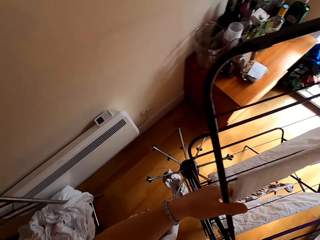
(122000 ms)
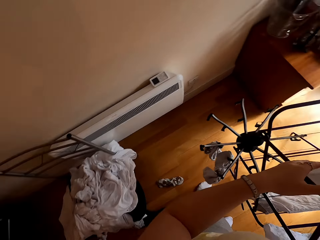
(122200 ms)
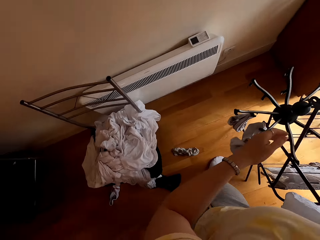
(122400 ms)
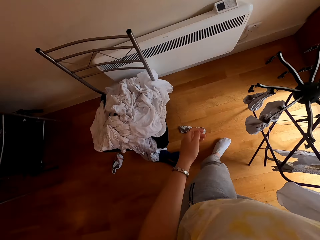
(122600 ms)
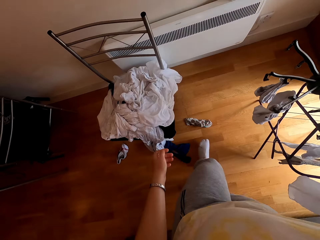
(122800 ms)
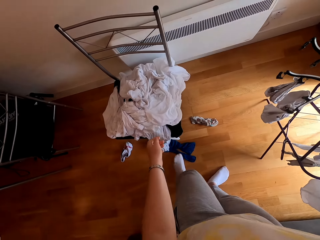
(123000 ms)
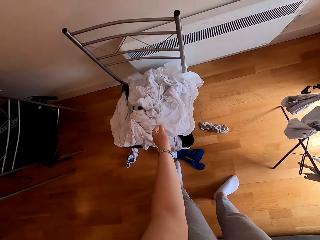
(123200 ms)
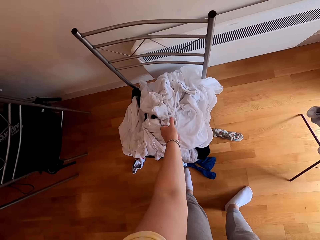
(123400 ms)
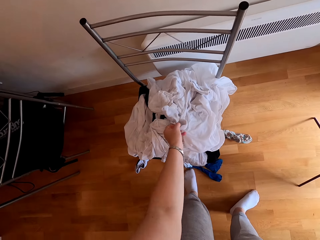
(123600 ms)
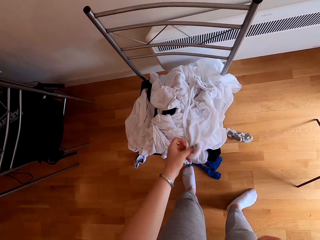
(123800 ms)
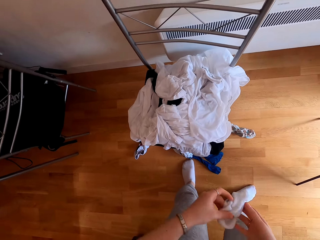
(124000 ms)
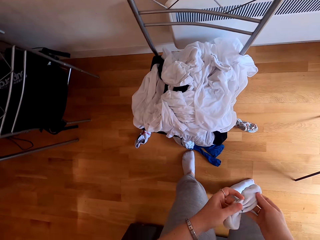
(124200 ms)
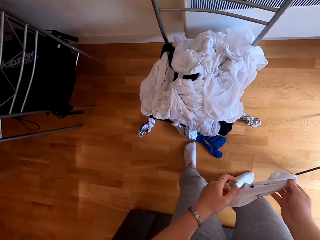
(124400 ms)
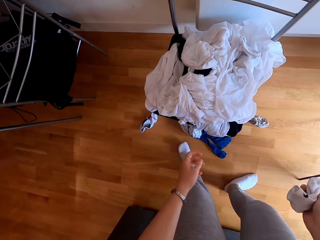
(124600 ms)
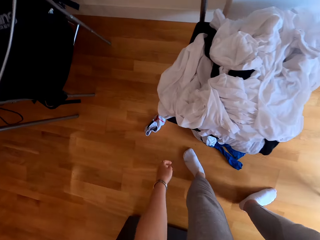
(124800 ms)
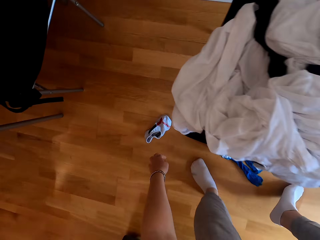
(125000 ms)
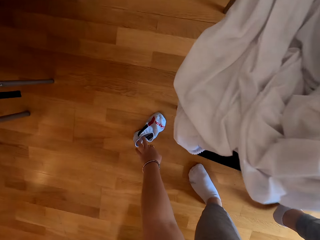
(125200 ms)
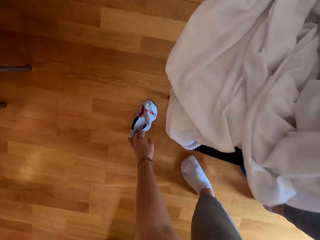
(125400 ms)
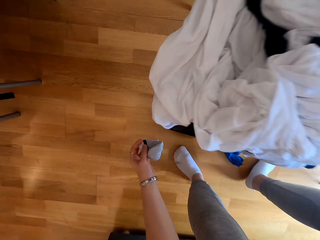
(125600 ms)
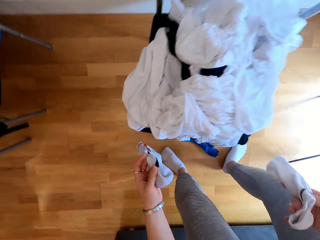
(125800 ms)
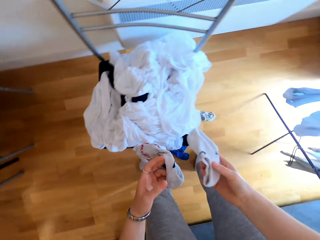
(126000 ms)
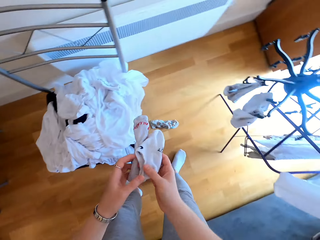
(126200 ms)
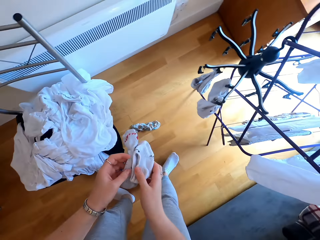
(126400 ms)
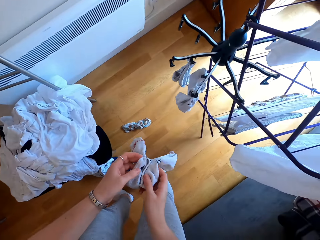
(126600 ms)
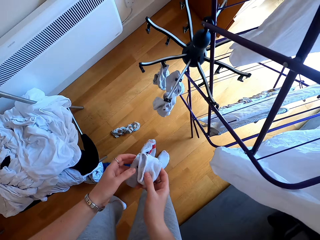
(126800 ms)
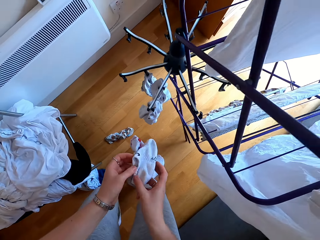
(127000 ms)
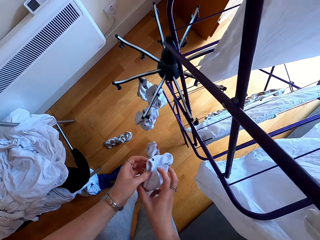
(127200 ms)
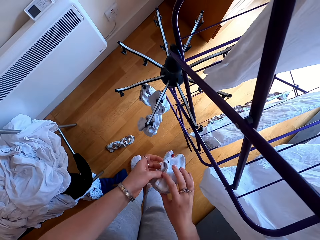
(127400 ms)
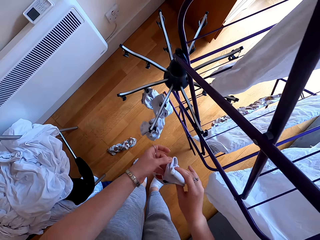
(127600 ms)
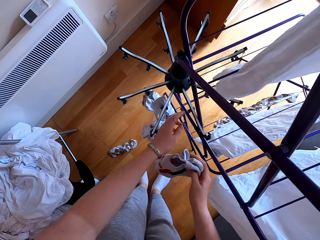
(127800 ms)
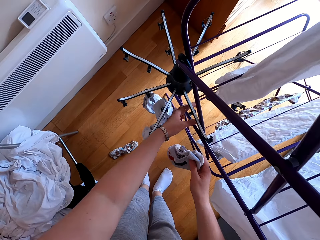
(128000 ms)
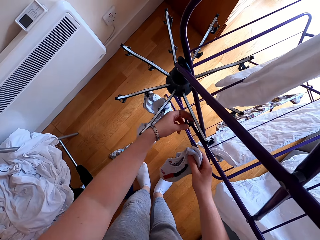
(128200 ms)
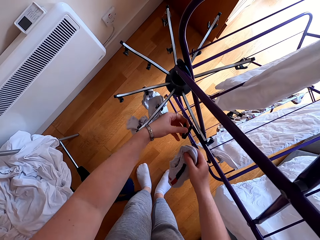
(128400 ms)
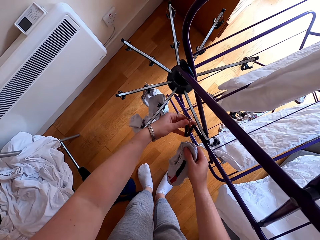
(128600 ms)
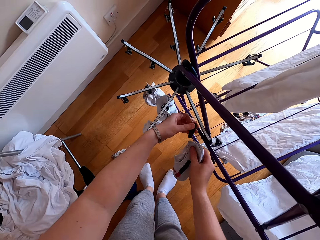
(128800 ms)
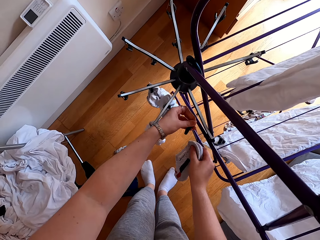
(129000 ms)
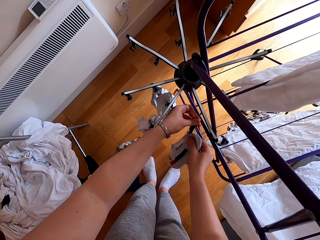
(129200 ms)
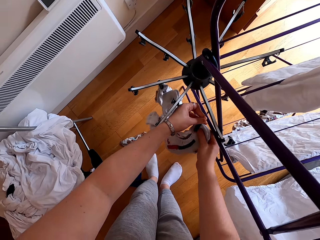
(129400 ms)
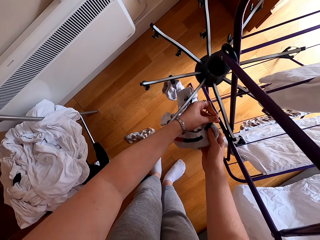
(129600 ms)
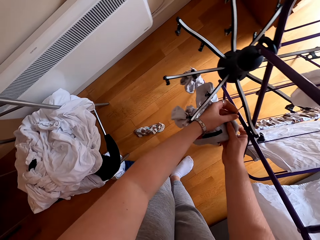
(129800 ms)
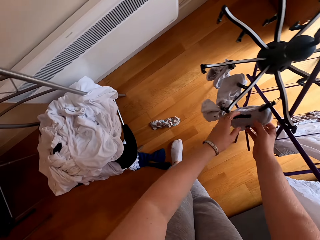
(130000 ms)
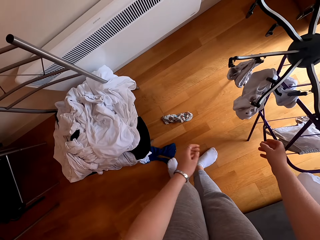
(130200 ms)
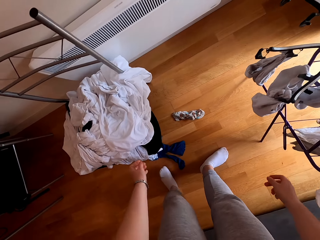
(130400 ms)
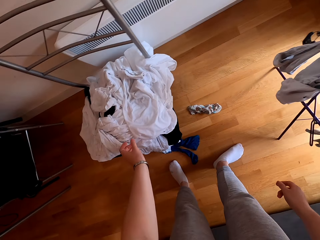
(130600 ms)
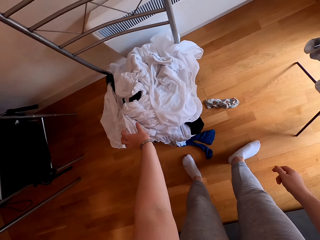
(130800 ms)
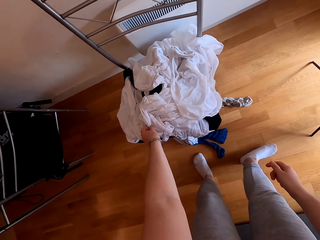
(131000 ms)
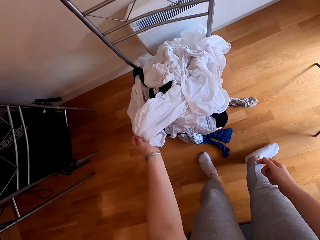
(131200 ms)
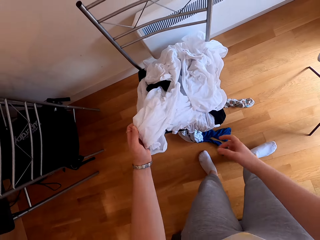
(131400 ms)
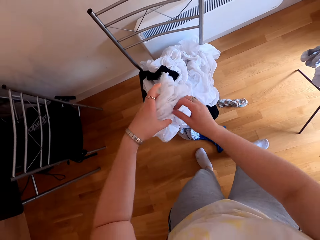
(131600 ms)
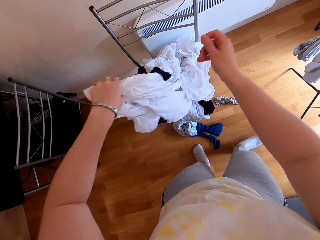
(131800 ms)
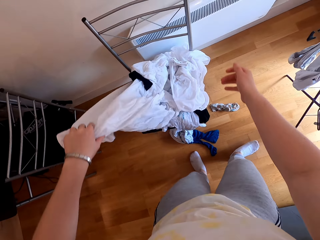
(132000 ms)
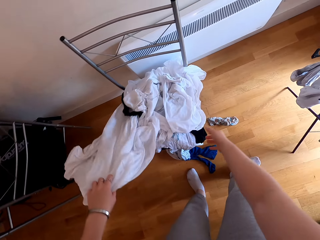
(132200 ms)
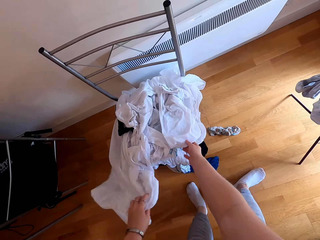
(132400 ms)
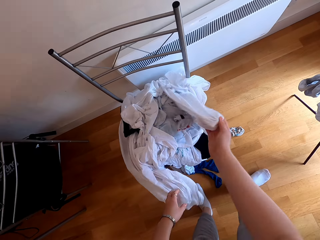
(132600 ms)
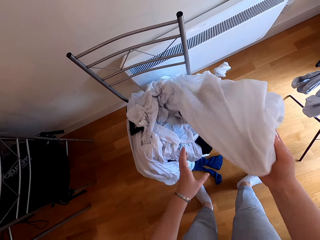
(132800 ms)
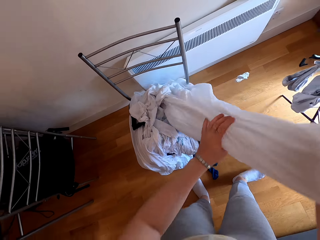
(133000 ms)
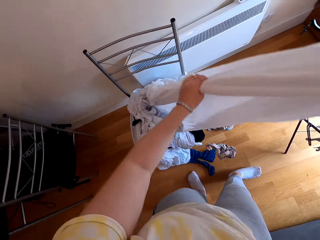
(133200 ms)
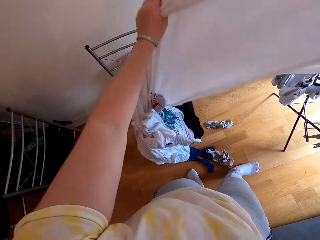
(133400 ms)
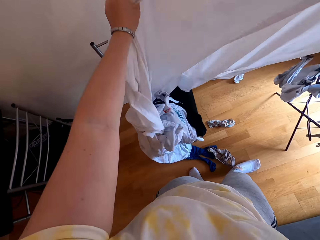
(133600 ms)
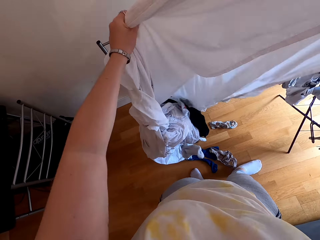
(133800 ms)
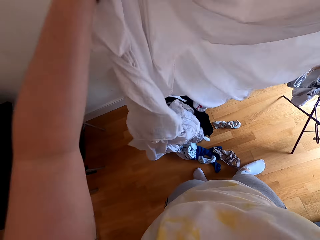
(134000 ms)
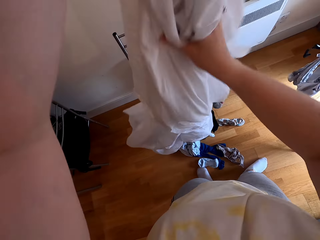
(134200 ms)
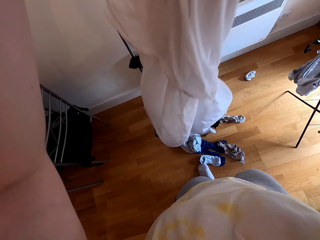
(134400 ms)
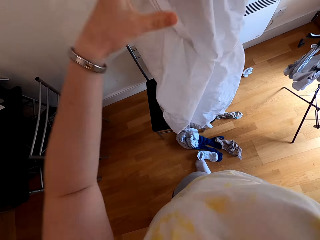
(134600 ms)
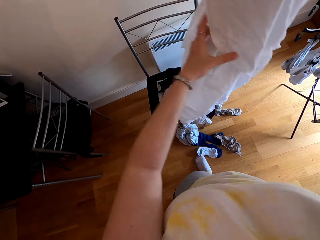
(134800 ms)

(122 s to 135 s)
The camera wearer takes a sock from the chair. They hang the socks on the rack. They take a cloth from the chair.

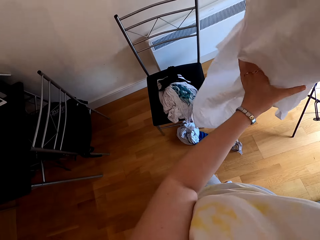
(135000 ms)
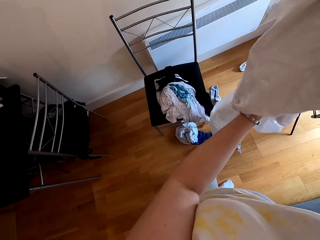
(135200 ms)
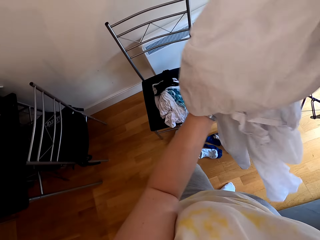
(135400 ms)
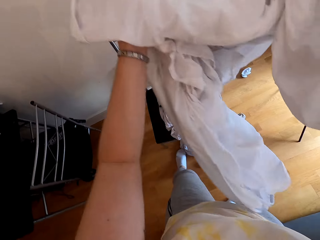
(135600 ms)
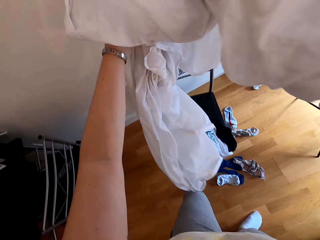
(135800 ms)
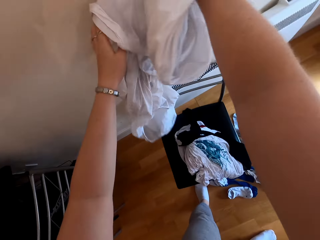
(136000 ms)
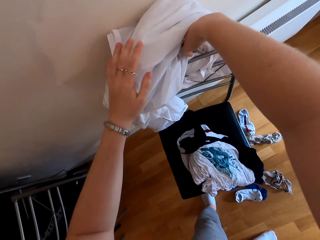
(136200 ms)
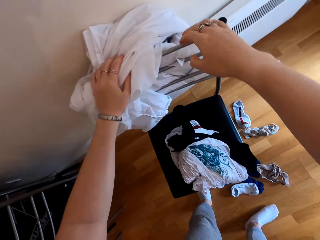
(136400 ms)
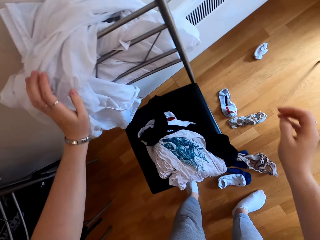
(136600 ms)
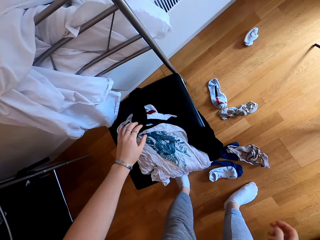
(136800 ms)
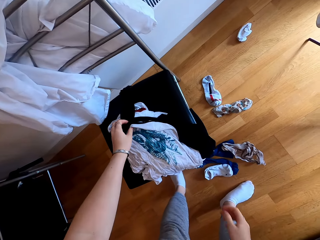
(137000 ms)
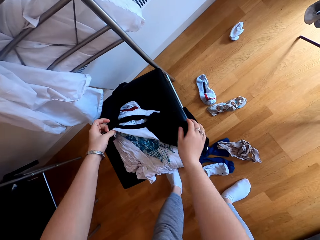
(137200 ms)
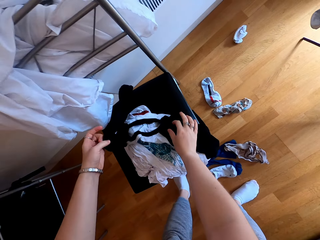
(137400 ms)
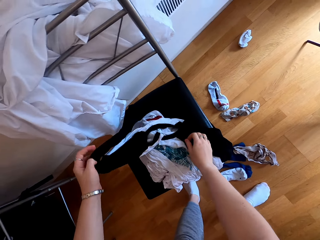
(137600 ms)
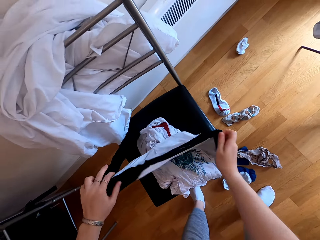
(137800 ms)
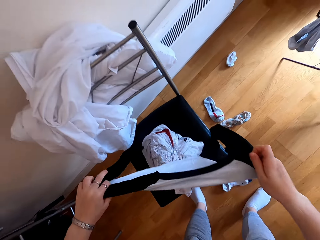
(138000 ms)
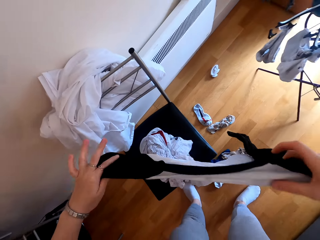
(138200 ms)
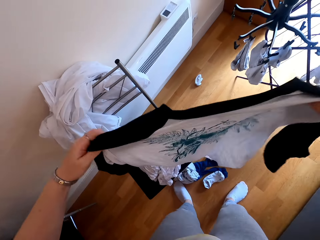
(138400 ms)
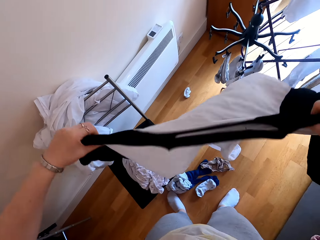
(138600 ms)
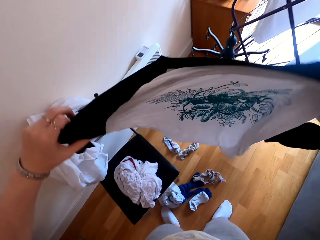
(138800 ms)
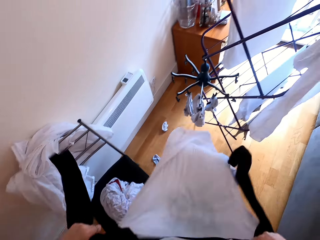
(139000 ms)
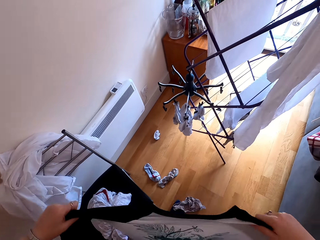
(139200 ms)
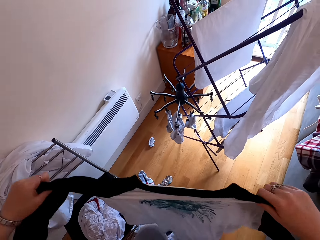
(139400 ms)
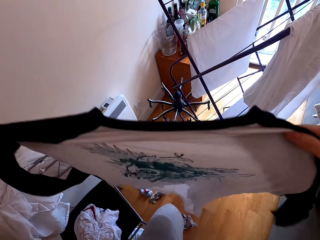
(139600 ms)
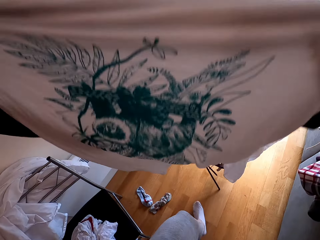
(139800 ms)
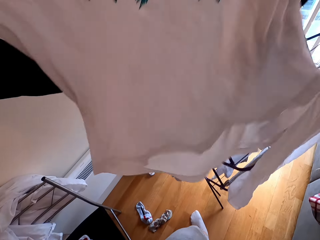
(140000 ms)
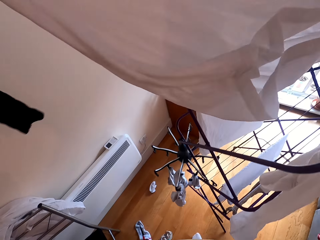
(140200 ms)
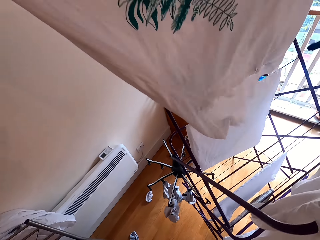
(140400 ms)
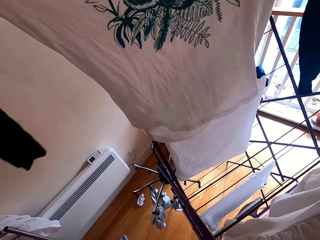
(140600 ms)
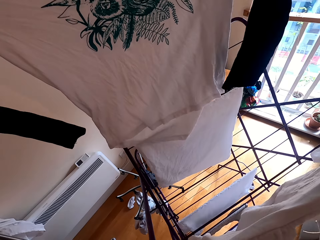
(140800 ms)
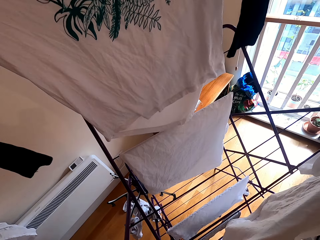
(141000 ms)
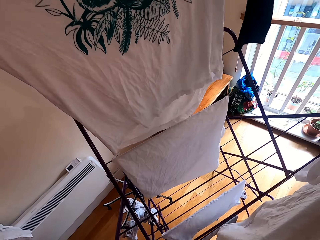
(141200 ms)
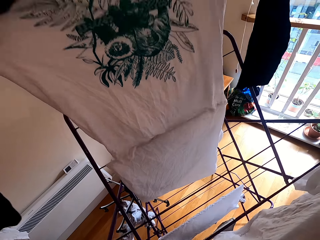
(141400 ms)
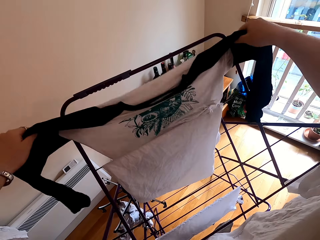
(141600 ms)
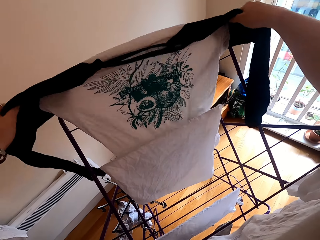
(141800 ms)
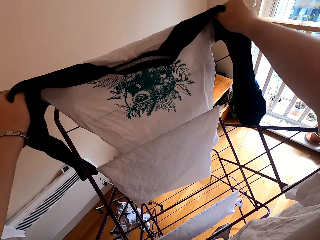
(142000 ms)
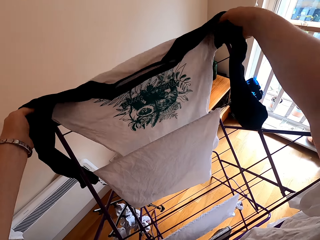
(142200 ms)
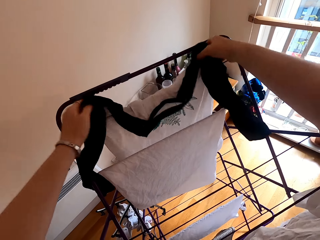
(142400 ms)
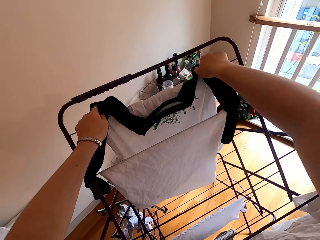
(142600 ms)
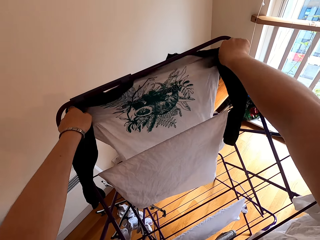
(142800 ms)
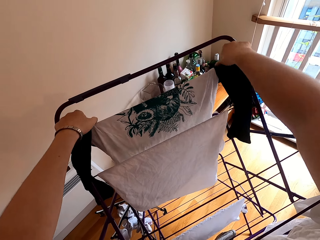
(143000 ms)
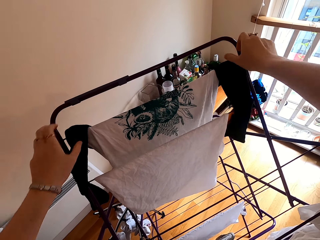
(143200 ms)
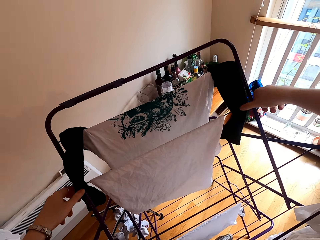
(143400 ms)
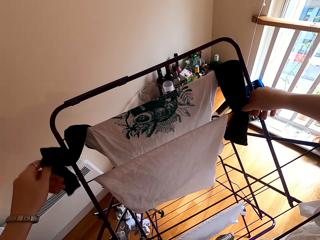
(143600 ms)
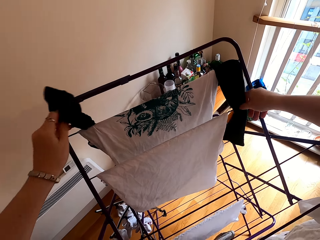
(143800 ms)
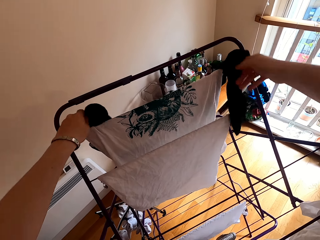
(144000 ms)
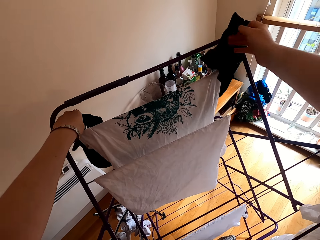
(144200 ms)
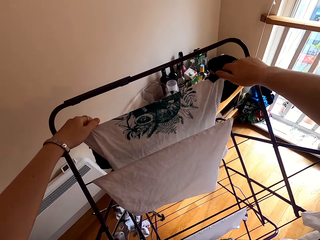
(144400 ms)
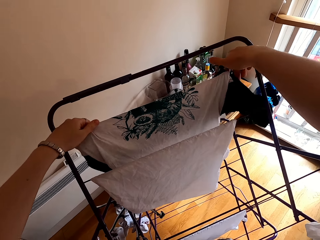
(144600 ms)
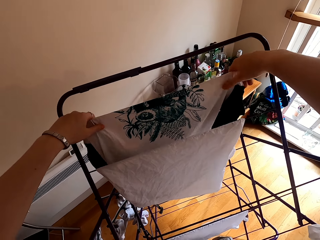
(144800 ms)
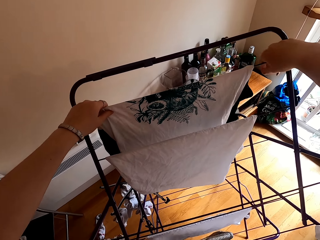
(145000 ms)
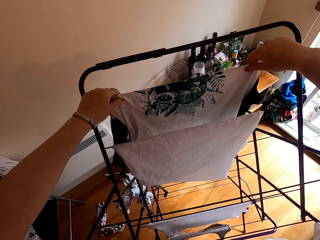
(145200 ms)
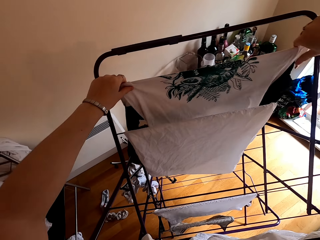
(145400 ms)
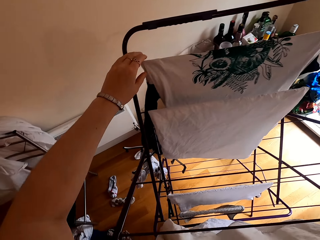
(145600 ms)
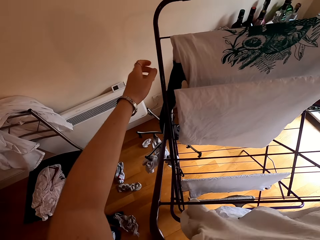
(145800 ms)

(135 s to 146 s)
The camera wearer hangs the cloth on the chair. They take a cloth from the chair. They hang the cloth on the rack.
